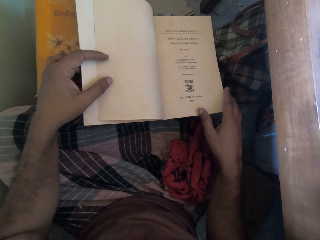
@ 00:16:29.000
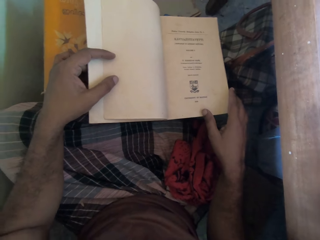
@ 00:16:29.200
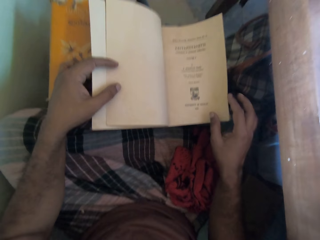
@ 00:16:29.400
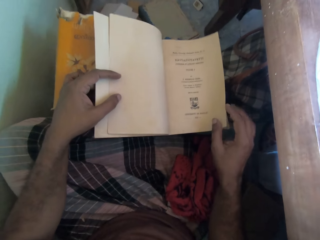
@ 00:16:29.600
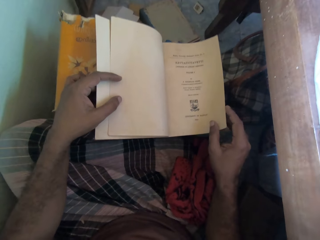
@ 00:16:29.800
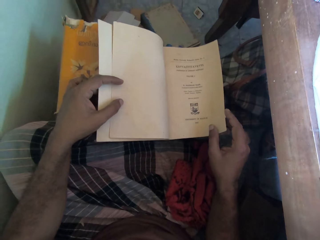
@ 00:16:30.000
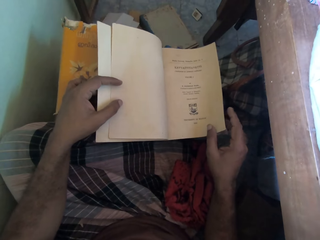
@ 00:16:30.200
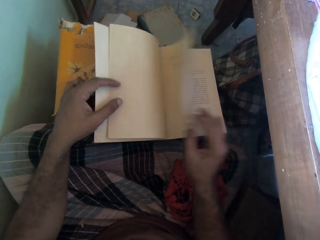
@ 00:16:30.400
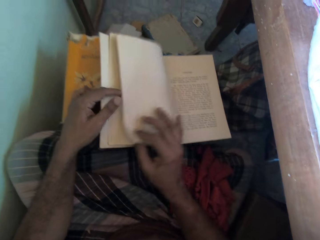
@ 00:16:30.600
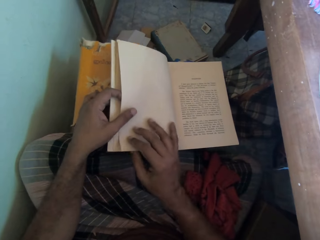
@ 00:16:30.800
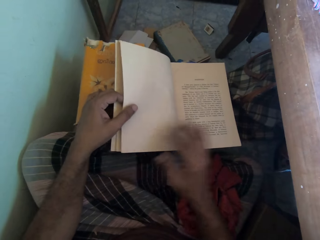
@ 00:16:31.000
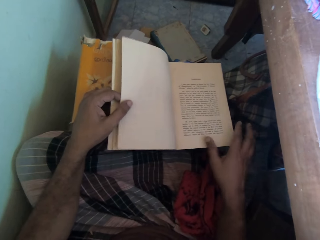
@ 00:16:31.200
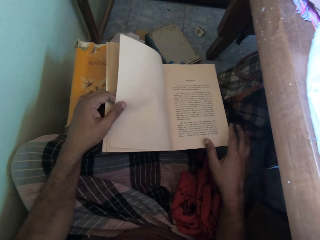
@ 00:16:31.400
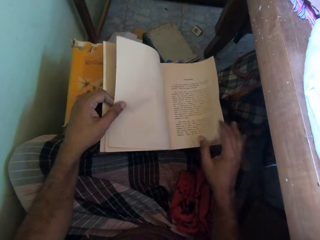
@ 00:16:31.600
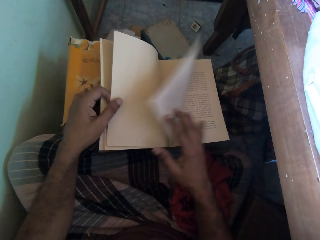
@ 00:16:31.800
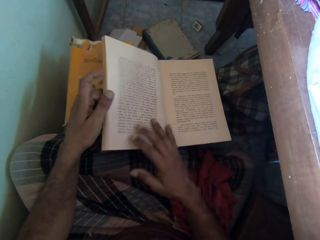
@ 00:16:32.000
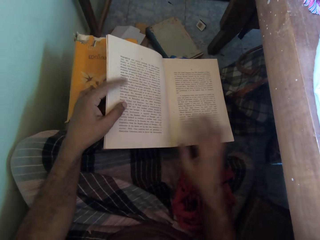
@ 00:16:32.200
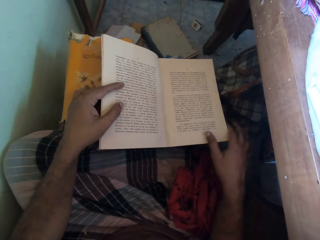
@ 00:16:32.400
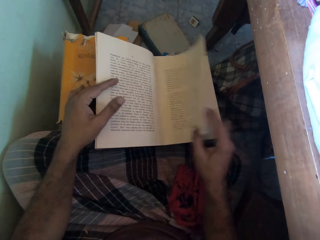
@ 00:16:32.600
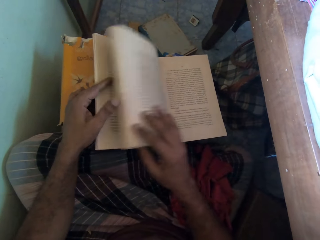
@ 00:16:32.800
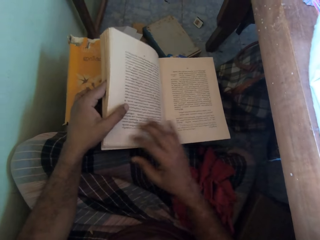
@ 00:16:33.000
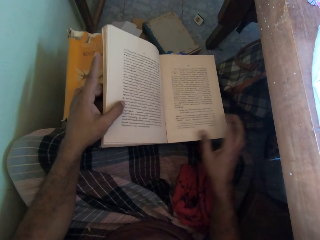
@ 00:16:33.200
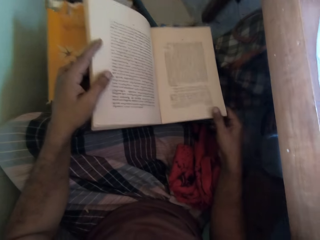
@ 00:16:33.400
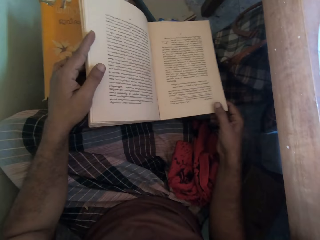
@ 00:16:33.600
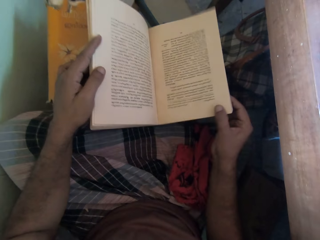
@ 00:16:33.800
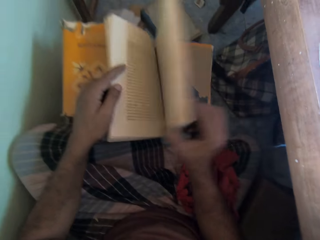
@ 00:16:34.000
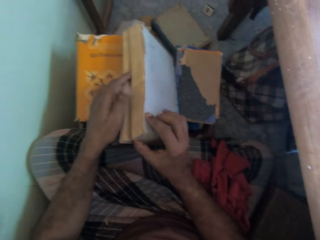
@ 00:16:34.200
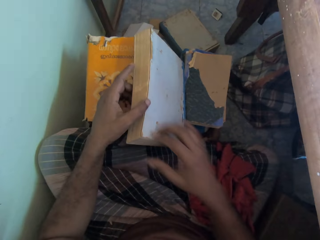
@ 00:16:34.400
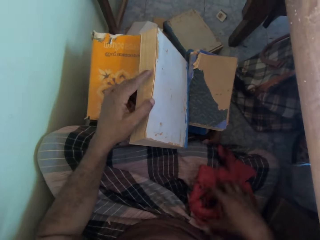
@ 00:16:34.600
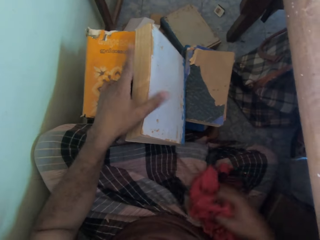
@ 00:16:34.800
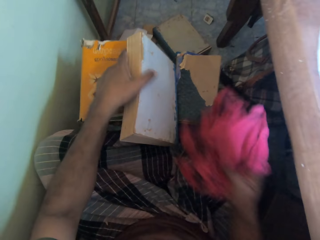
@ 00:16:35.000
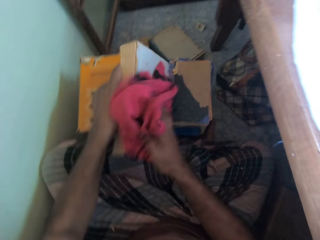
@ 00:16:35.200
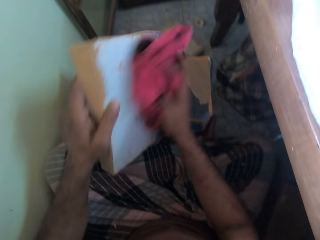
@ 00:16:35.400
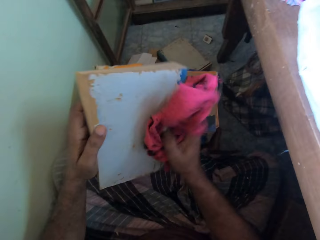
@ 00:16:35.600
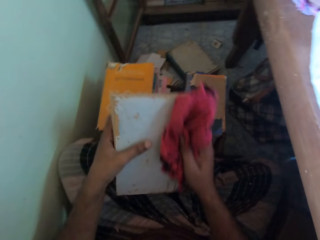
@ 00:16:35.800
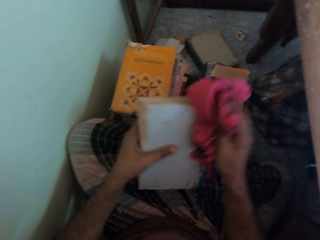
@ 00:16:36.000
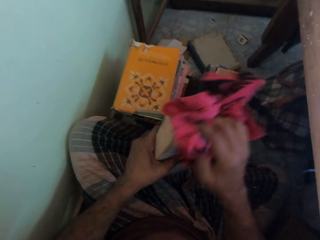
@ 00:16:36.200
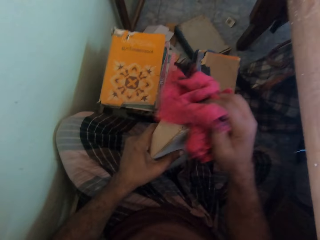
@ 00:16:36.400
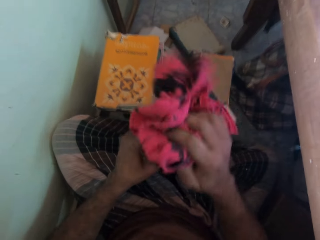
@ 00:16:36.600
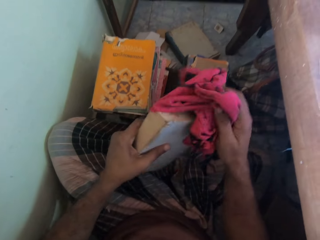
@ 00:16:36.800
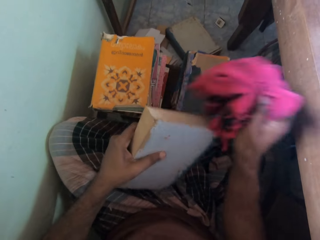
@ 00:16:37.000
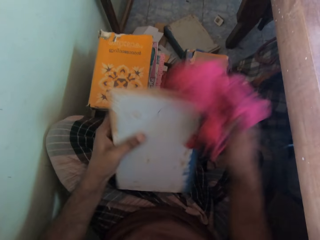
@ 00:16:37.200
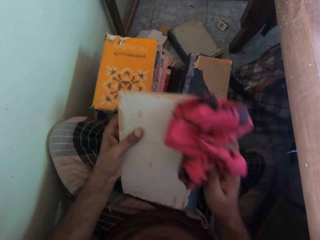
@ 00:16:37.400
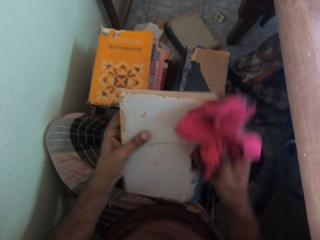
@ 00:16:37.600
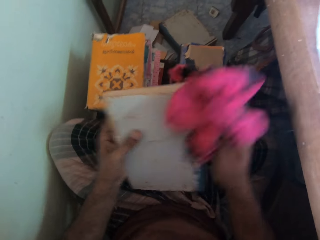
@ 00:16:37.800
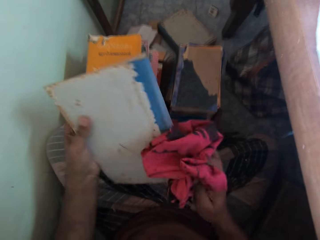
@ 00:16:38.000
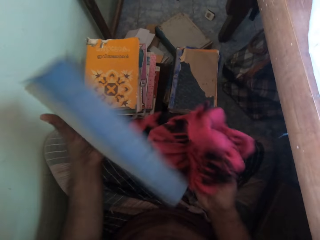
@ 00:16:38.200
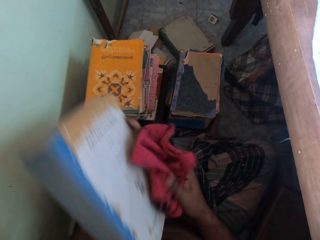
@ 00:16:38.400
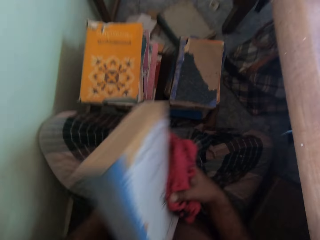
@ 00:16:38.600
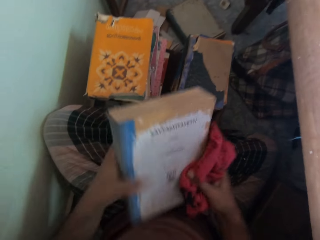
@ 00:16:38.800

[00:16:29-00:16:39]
The camera wearer flips the pages in the book with his right hand. He flips a page of the book. He flips a page of the book again. He closes the book with his right hand. He picks the rag from his legs with his right hand. He wipes a page of the book.

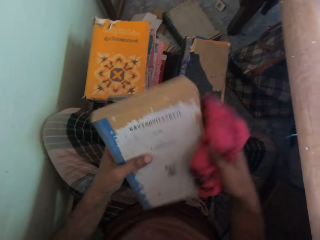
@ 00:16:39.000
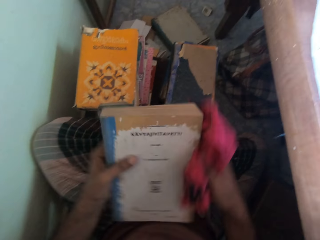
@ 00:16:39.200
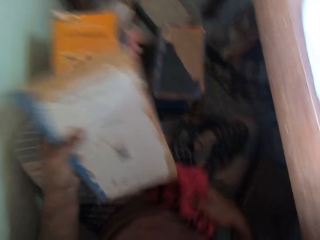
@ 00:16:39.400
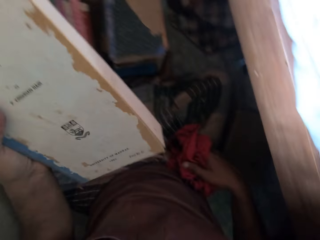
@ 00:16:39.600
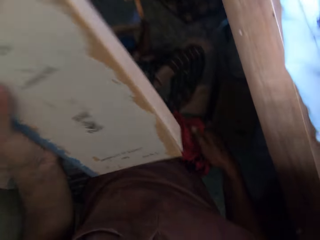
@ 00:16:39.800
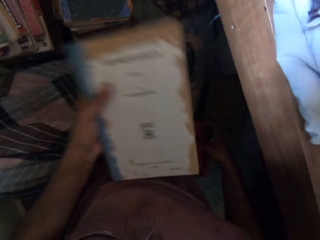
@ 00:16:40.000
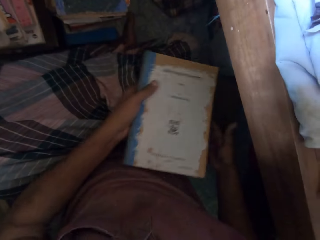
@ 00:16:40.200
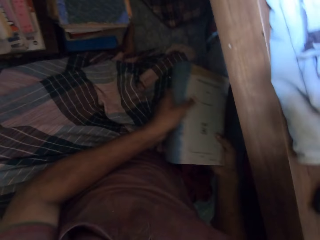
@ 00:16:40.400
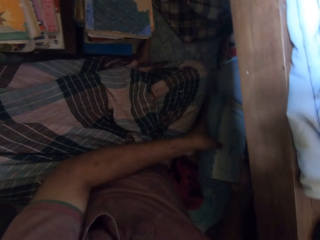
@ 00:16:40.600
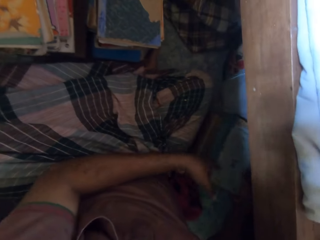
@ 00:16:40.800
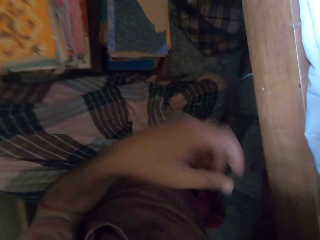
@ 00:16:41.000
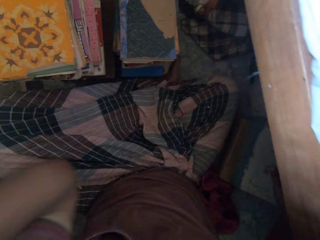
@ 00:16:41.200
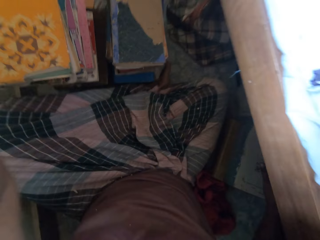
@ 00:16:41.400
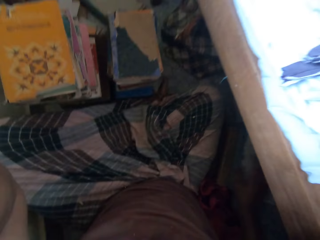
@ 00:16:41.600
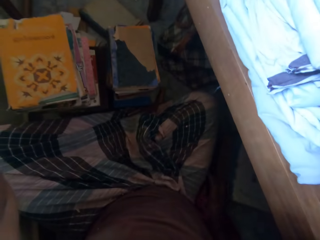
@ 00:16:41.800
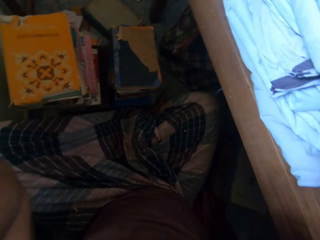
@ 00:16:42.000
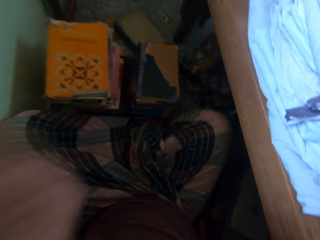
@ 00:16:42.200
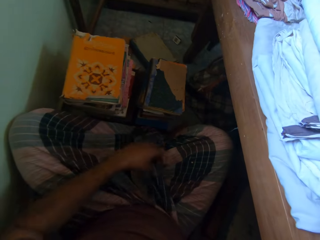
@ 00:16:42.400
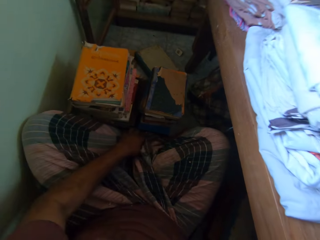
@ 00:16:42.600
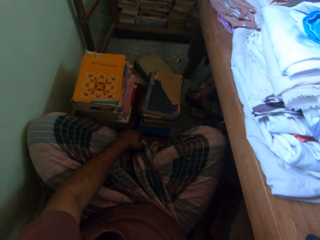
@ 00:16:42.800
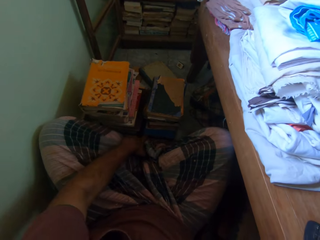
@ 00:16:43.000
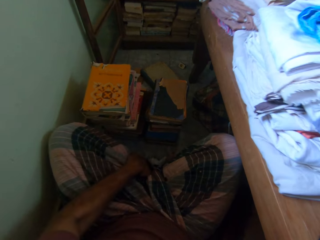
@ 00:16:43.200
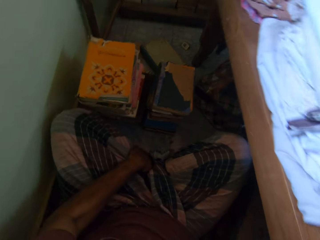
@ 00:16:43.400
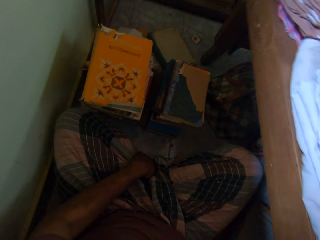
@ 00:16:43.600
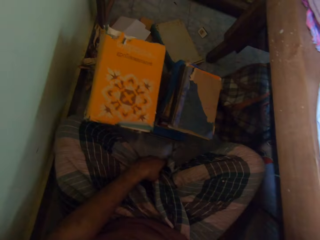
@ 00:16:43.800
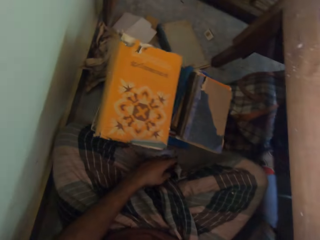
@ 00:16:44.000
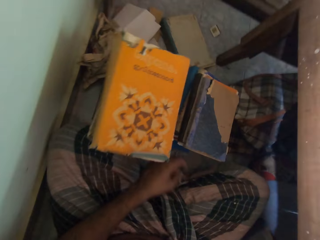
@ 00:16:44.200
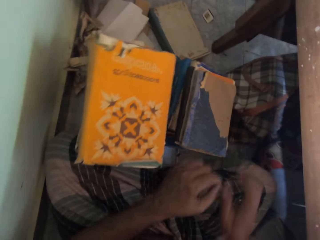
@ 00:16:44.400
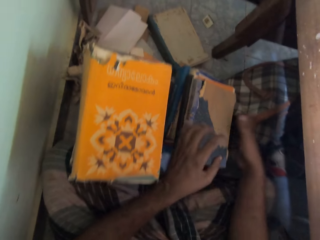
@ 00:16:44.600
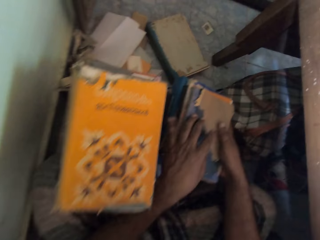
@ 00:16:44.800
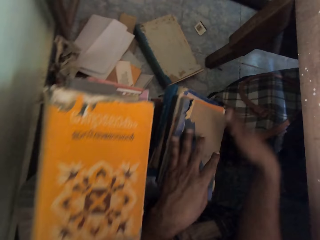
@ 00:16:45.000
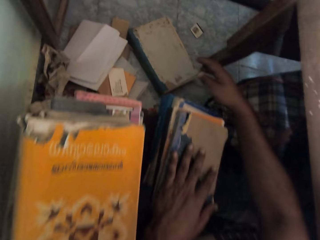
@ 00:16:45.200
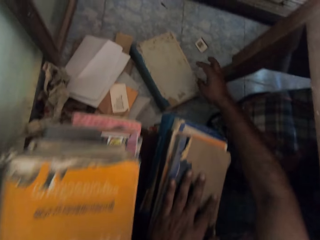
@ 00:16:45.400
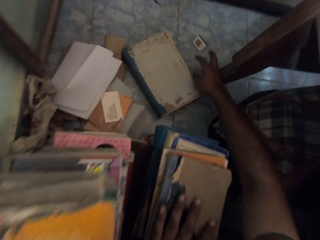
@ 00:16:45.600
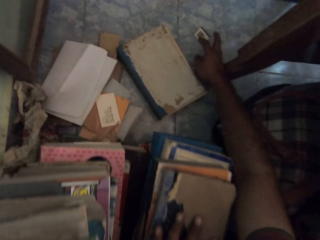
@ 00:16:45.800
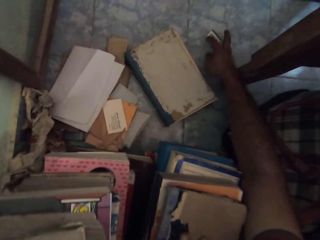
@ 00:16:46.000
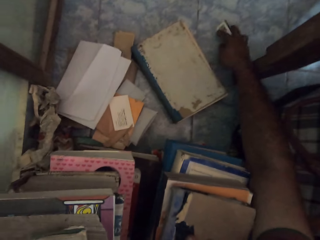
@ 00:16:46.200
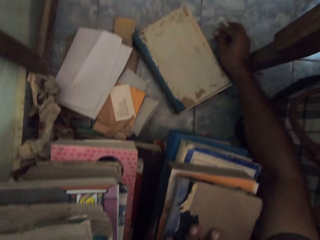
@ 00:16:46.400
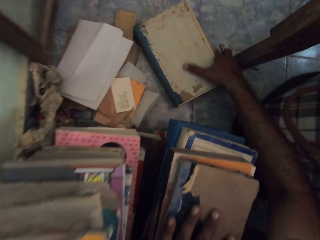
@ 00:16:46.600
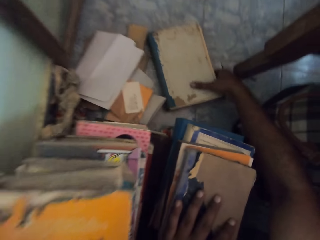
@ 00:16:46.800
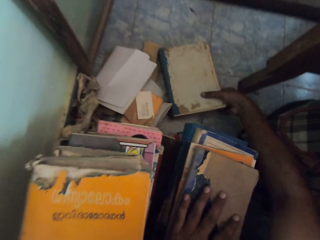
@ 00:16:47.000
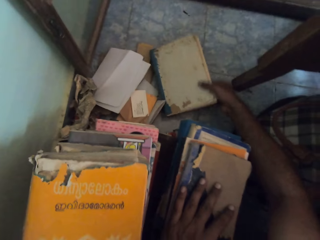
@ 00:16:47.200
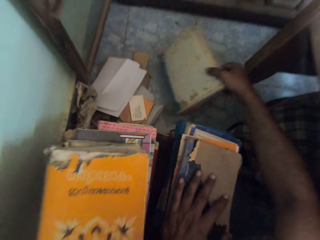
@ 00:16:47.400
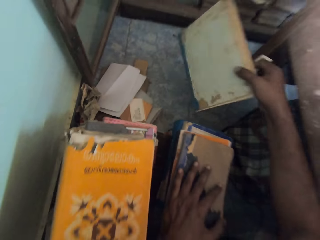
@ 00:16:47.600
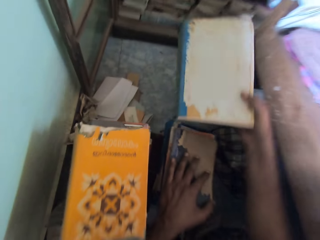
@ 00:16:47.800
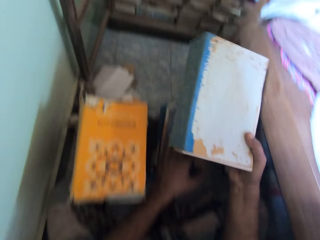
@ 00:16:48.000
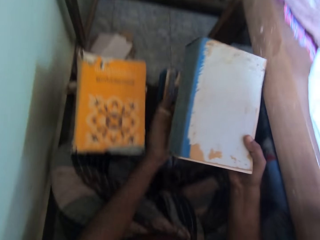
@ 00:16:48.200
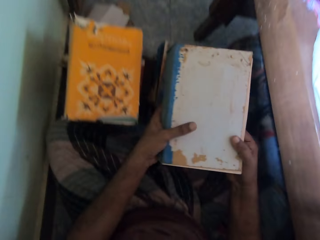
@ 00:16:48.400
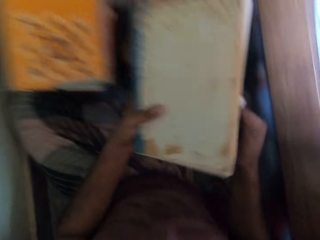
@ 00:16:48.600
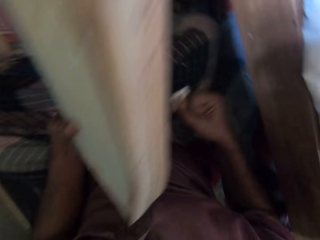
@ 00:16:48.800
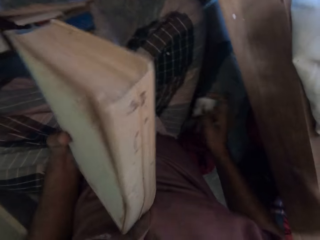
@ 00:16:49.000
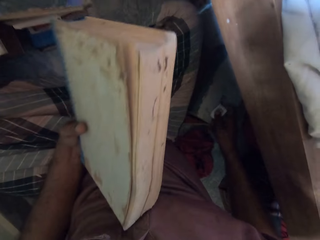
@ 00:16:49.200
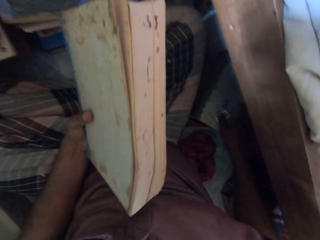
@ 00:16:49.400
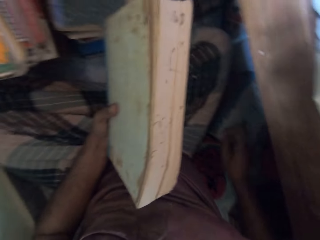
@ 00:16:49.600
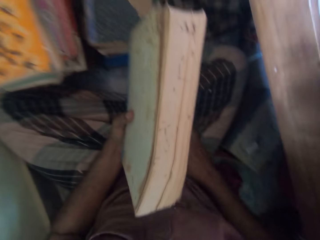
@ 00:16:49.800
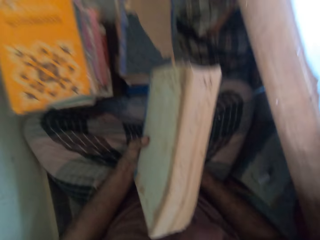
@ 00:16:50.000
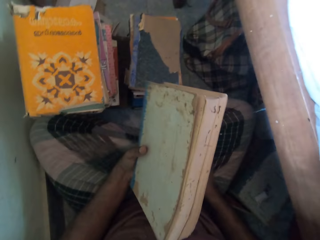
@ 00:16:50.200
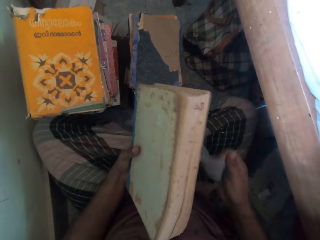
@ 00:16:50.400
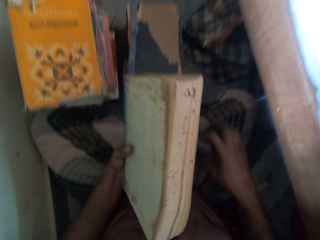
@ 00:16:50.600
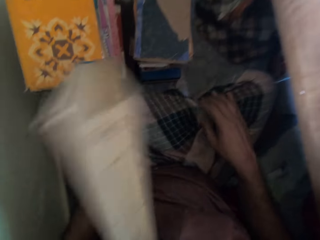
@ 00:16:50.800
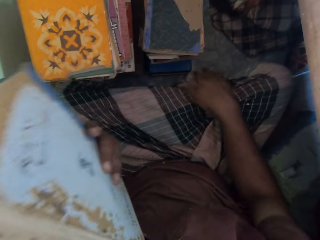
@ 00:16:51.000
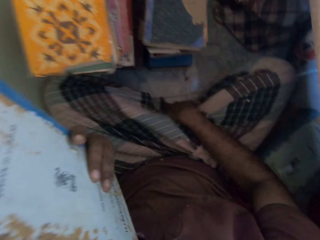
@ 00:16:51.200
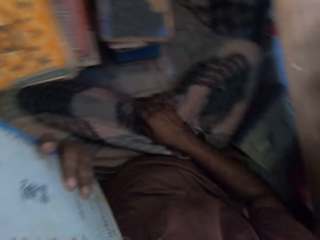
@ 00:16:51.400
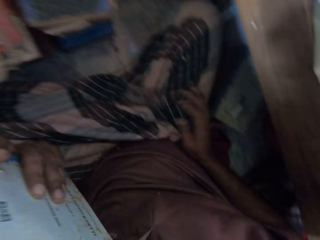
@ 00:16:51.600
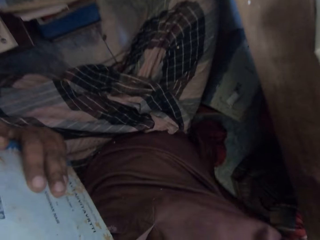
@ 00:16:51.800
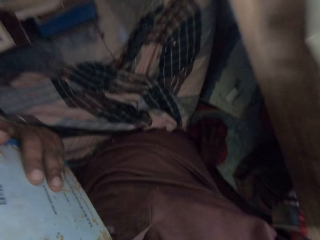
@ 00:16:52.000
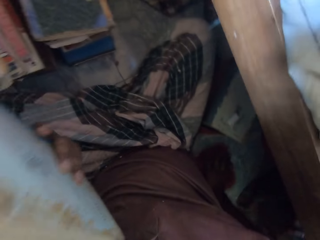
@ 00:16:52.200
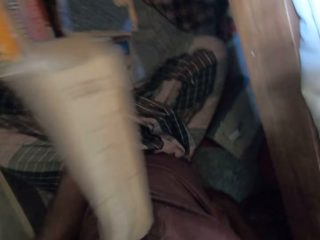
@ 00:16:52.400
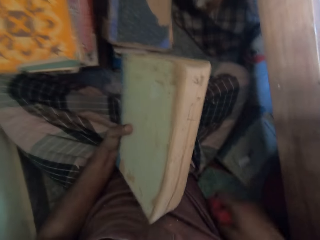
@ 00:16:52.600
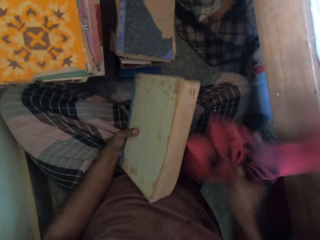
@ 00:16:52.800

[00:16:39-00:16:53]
The camera wearer drops the towel. He drops the book on the stack on the floor with his right hand. He puts his left hand on his head. He pulls his left leg with his left hand. He puts his hands on the stack of books. He picks a paper on the floor with his right hand. He picks a book from the floor with his right hand. He holds the book with his hands. He drops the paper on the floor with his right hand. He adjusts a cloth. He adjusts the cloth again. He picks the rag from the floor with his right hand.
